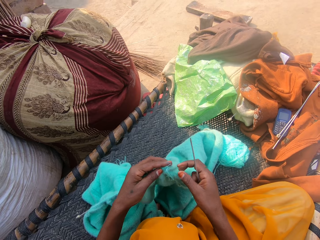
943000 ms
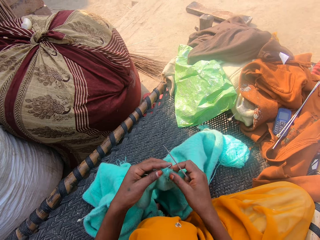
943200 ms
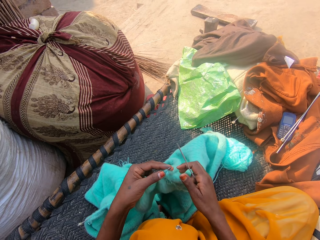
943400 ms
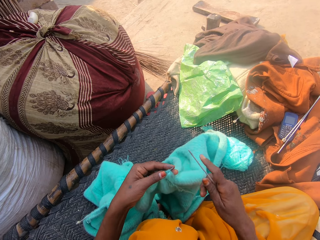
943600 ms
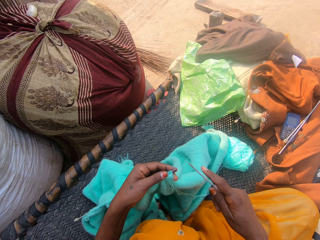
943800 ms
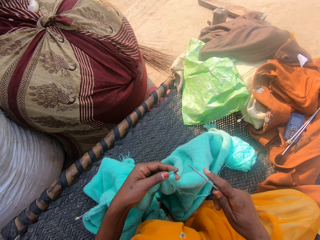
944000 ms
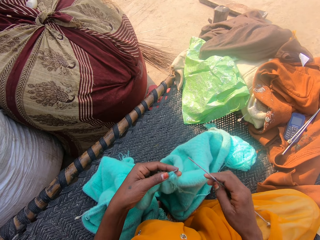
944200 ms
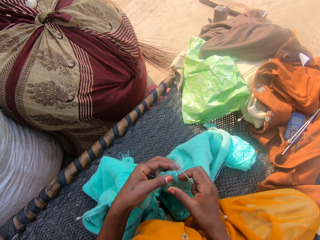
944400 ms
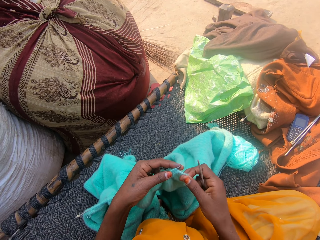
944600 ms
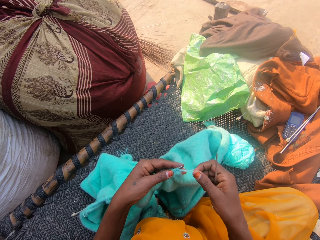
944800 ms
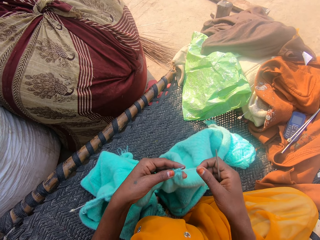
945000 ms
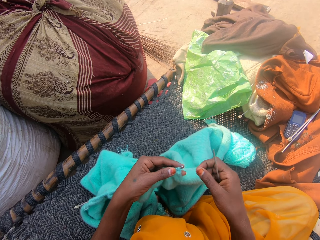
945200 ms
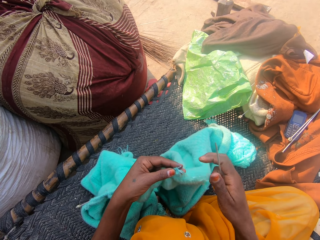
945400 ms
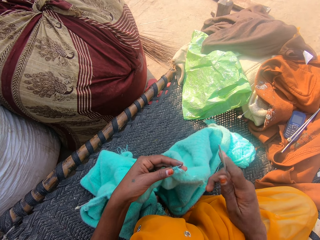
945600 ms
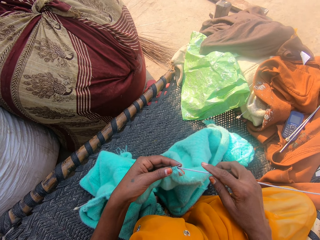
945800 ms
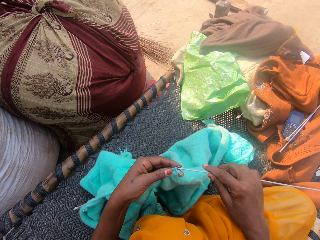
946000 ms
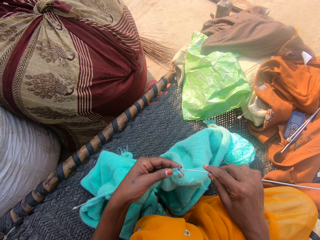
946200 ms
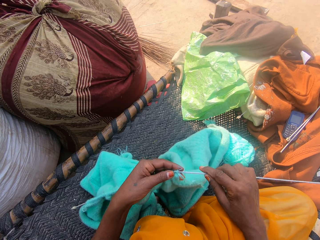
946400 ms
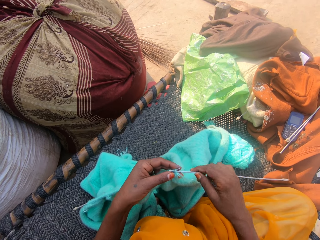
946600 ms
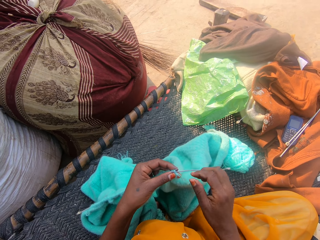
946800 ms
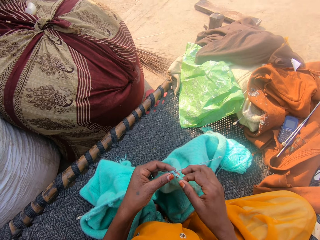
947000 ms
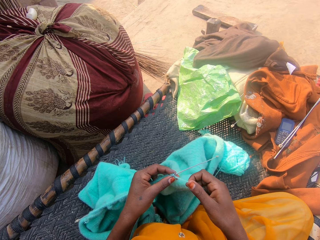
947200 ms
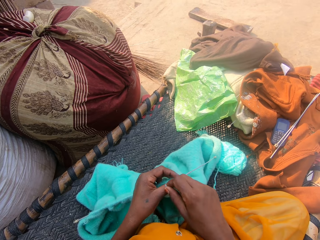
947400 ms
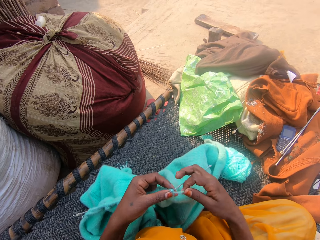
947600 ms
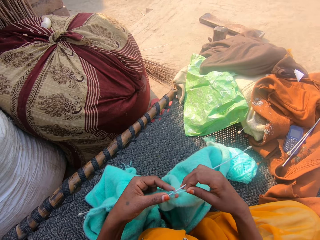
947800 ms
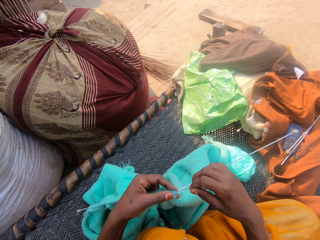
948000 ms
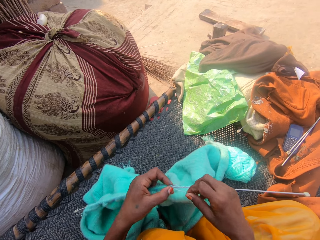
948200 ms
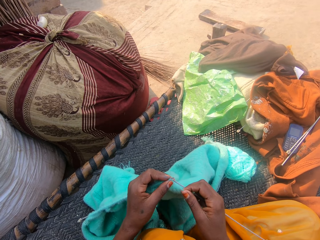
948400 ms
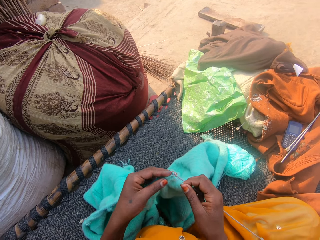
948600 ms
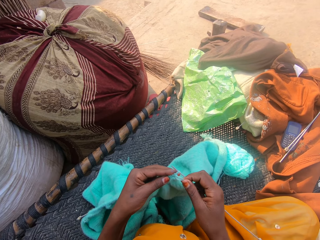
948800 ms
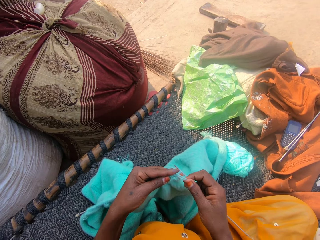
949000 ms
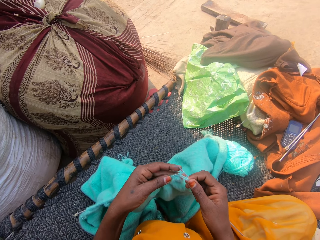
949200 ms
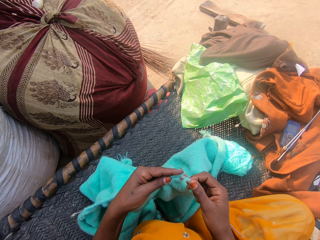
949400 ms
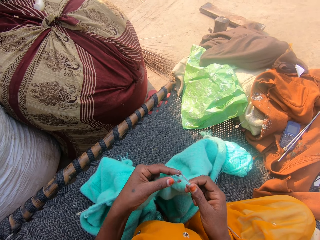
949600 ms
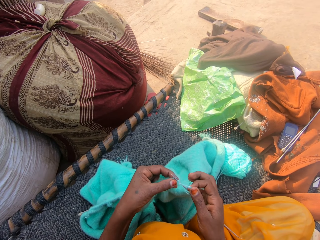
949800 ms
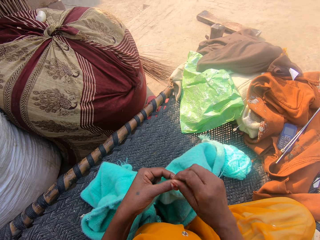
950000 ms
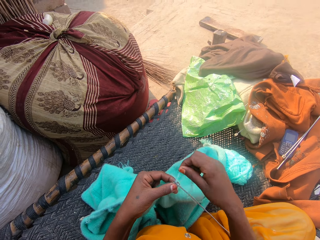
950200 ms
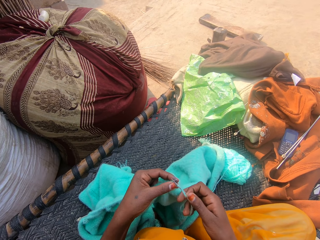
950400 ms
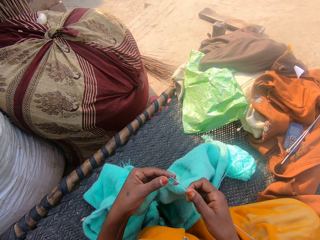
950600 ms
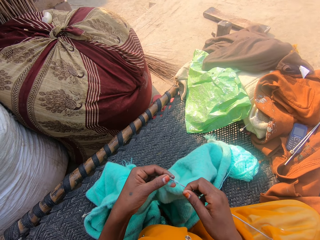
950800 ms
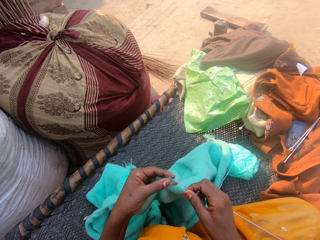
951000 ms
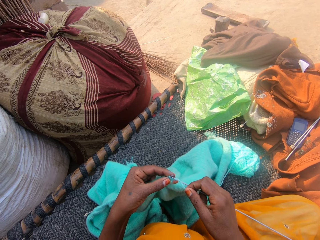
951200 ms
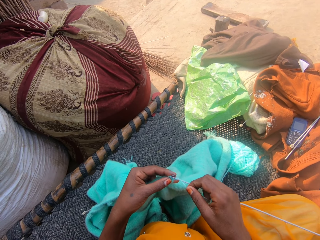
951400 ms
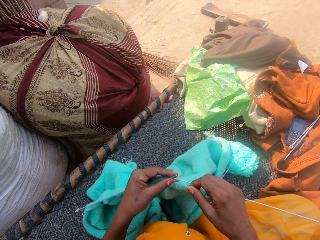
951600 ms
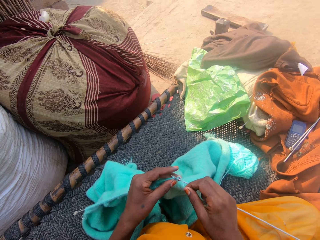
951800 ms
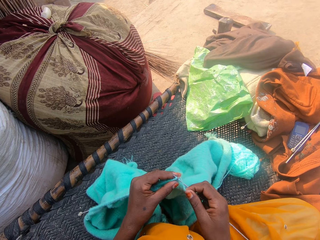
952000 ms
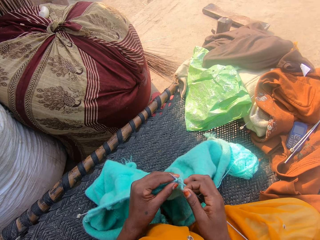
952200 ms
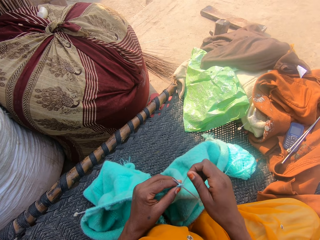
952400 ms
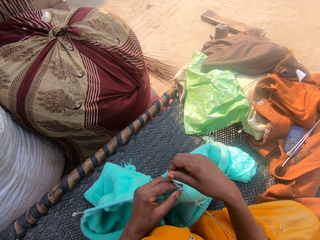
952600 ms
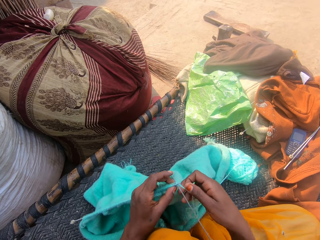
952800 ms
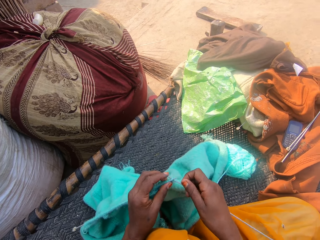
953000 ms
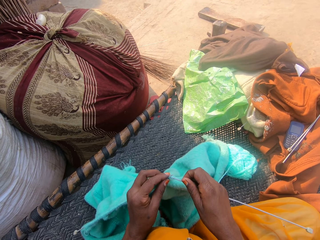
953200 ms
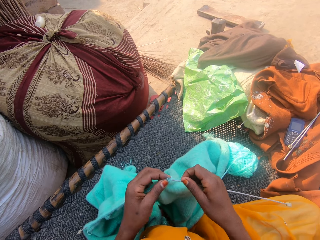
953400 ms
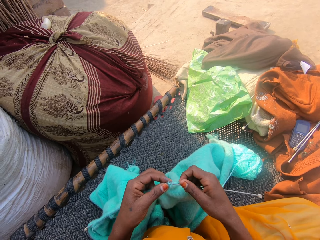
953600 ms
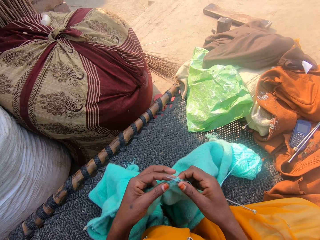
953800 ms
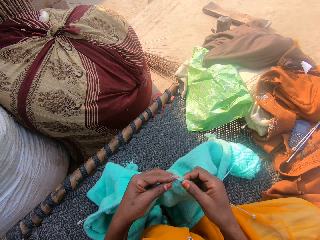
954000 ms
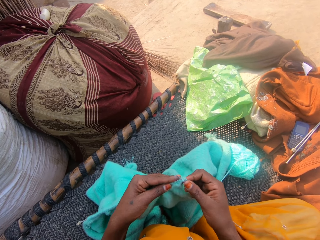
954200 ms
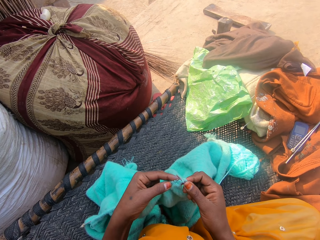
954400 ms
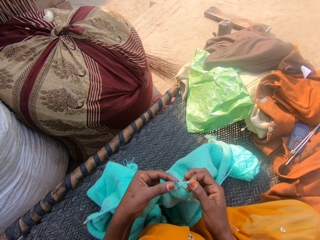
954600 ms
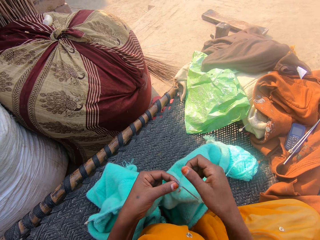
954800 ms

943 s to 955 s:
The camera wearer crochets with the yarn.

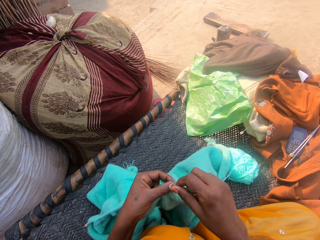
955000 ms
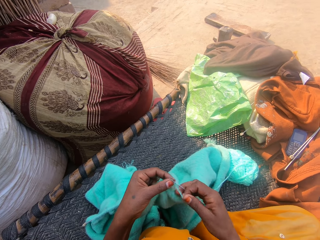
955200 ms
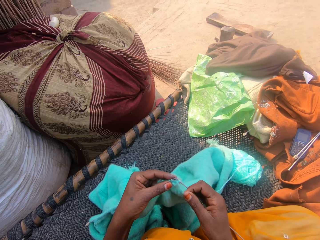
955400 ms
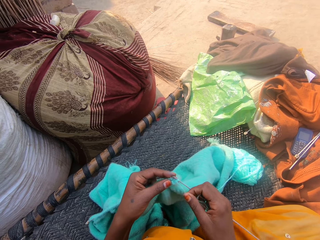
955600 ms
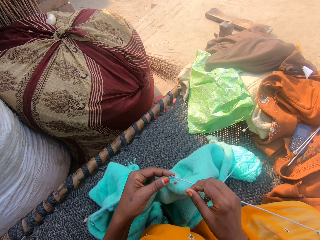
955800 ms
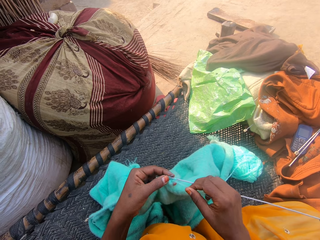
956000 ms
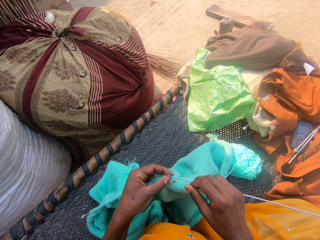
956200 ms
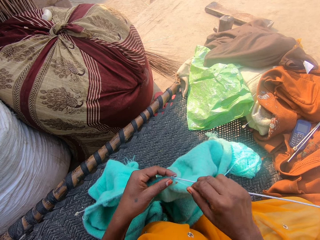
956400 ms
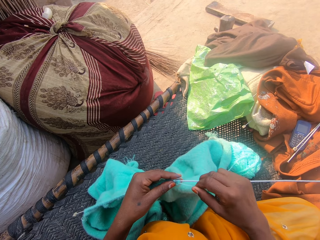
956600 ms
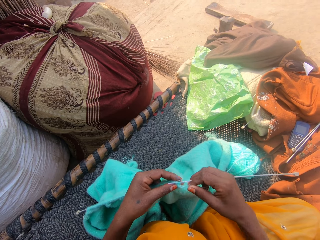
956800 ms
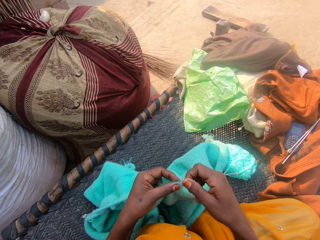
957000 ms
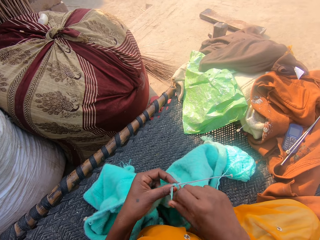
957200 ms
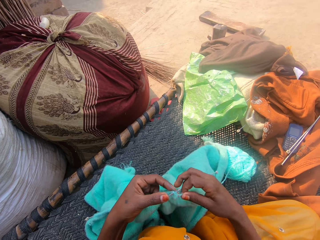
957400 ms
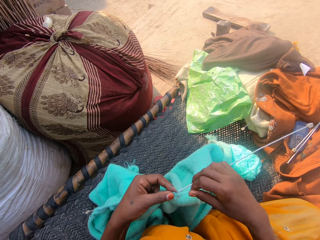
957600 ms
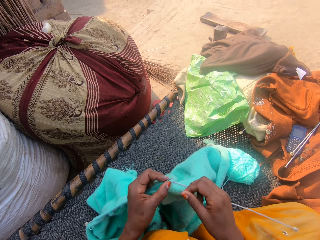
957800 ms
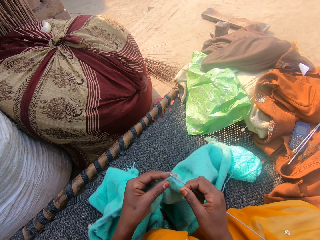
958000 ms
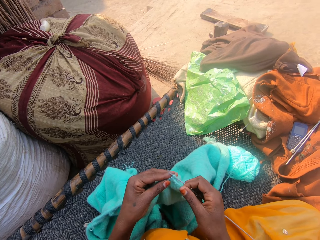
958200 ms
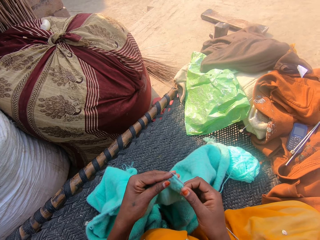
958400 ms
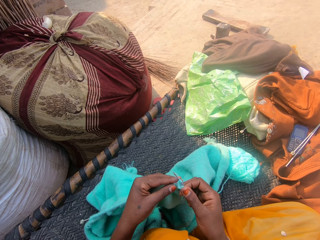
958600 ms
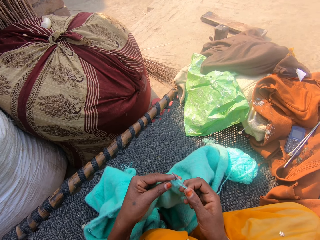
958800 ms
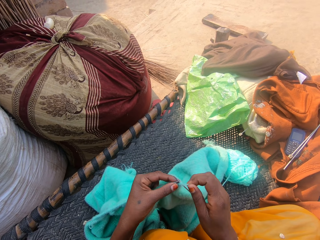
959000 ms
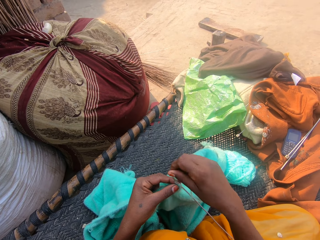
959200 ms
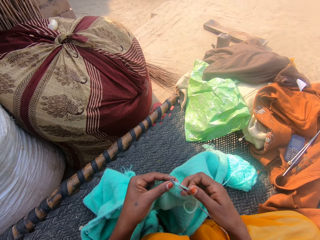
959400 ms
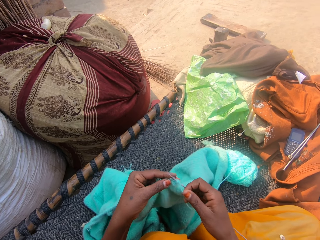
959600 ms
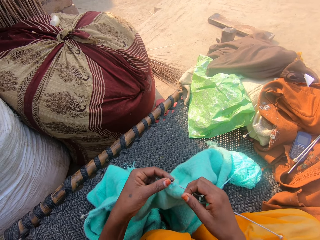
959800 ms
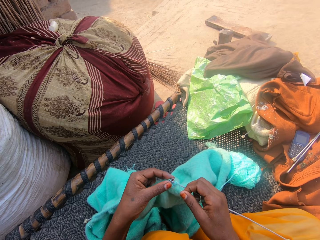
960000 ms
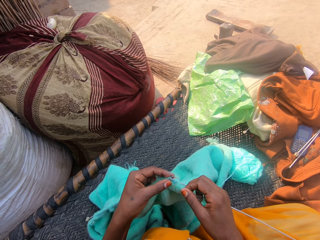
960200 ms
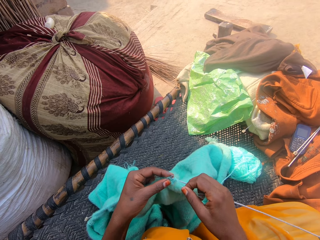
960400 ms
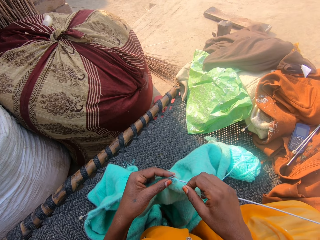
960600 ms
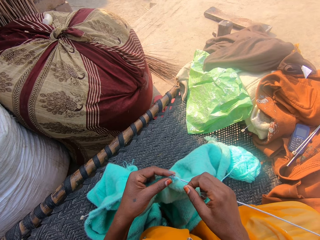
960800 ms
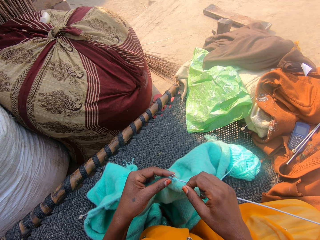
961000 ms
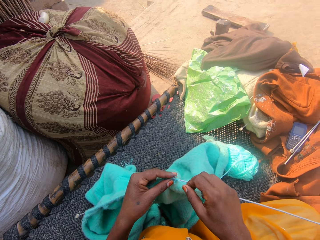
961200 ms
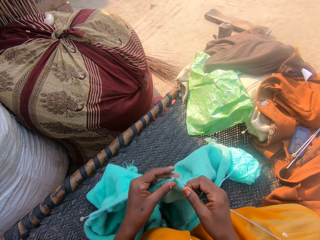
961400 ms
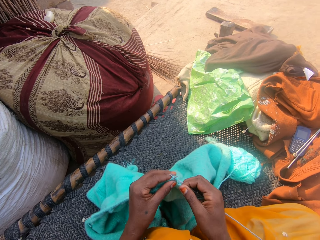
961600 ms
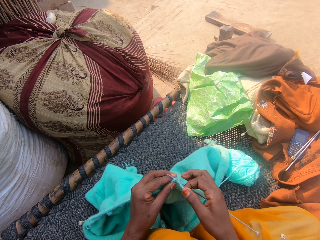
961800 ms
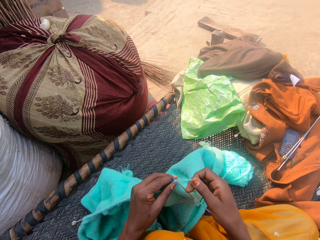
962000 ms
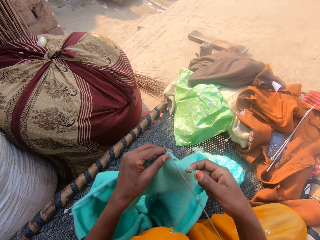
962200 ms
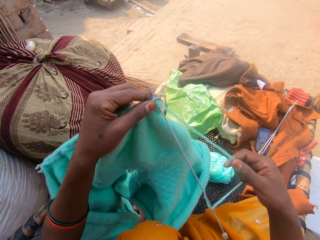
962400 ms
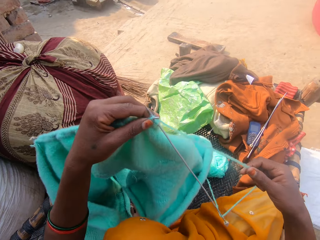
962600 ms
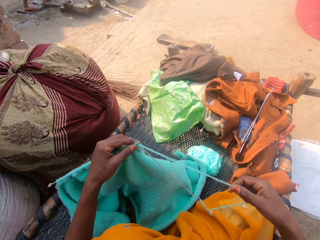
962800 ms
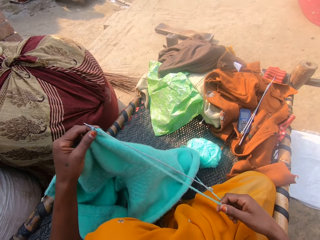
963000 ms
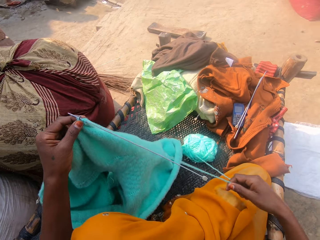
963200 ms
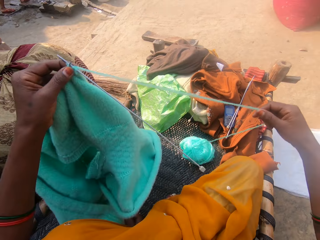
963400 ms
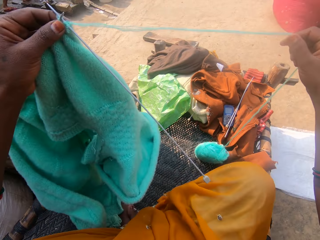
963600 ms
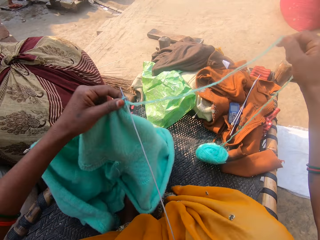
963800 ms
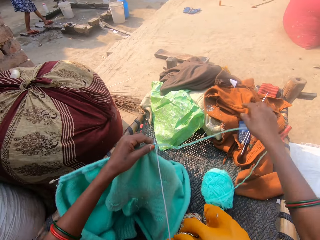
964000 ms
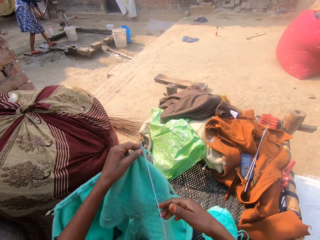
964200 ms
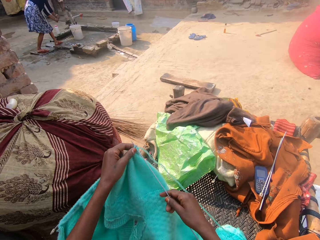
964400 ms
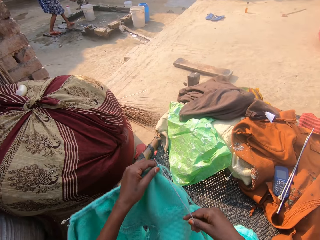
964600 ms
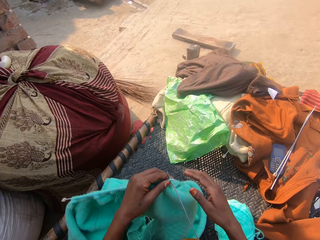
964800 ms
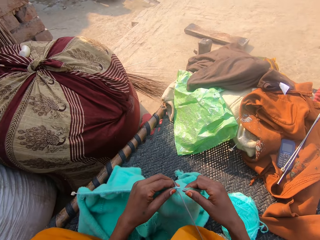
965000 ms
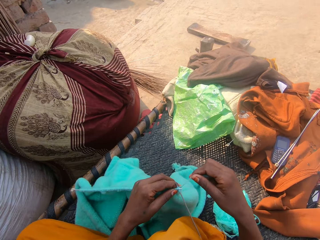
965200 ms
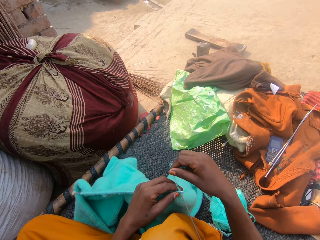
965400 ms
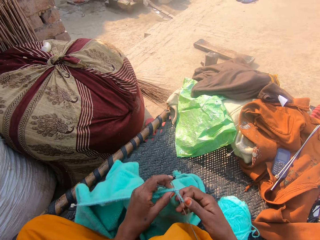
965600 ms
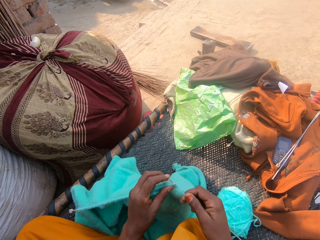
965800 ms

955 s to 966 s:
The camera wearer raises the fabric. They lower the fabric and pull the thread.
